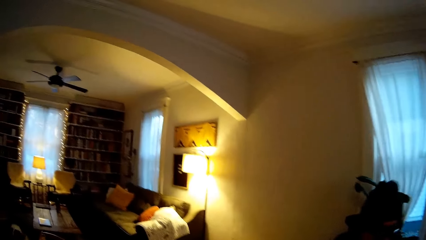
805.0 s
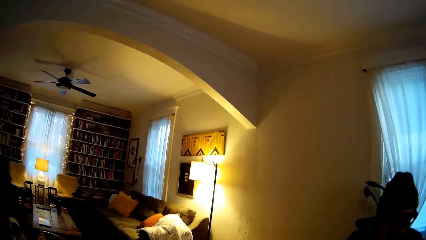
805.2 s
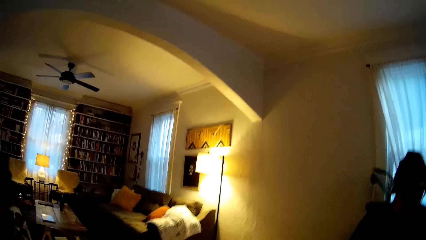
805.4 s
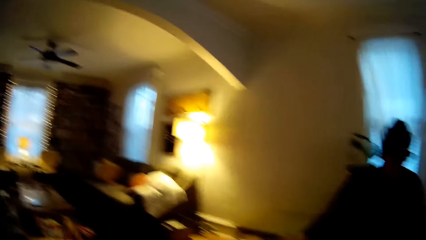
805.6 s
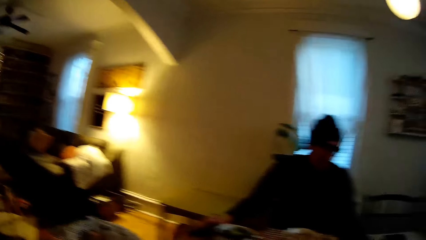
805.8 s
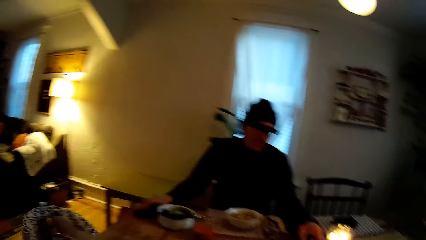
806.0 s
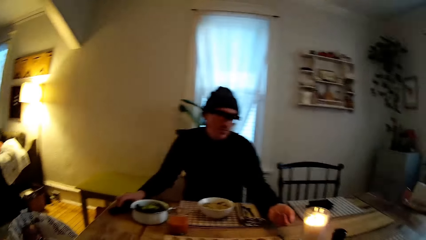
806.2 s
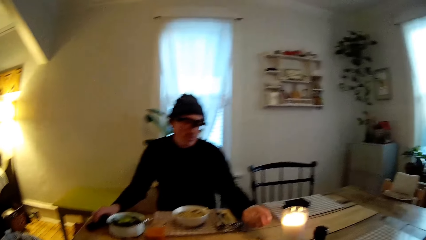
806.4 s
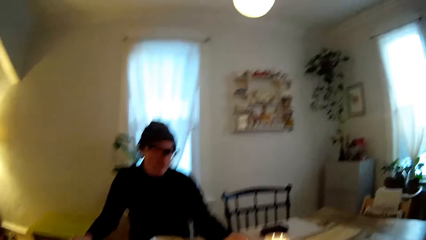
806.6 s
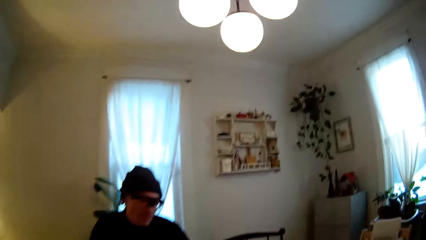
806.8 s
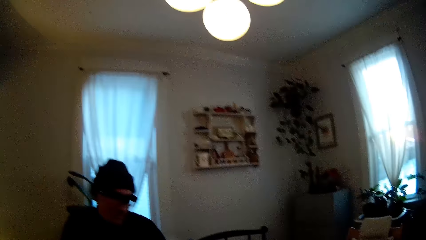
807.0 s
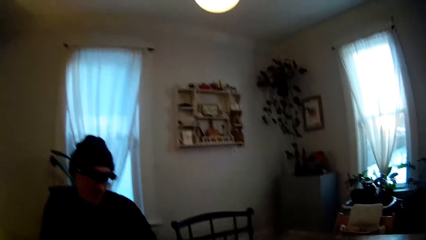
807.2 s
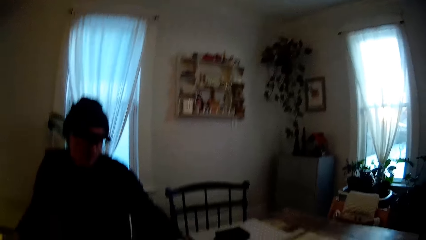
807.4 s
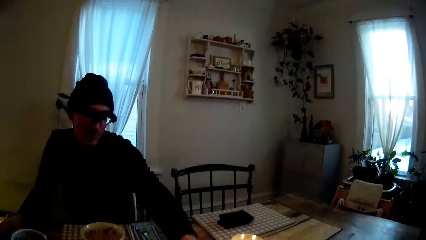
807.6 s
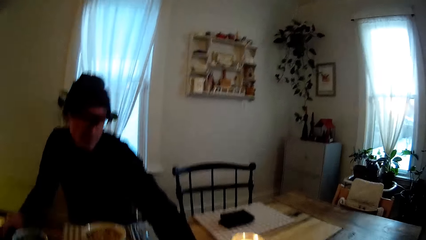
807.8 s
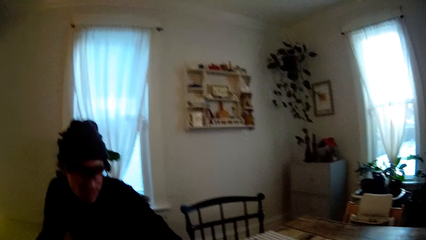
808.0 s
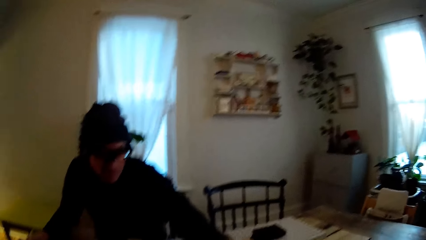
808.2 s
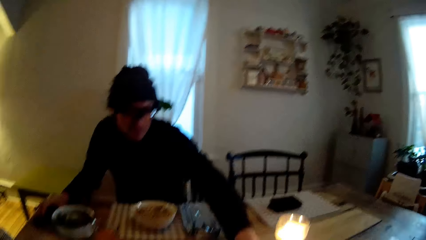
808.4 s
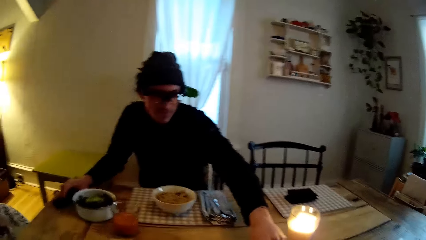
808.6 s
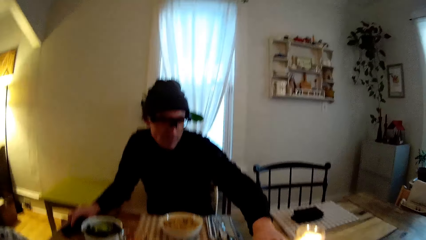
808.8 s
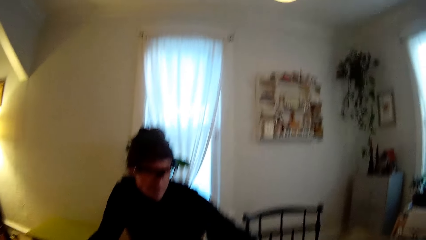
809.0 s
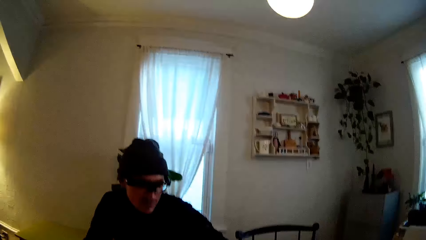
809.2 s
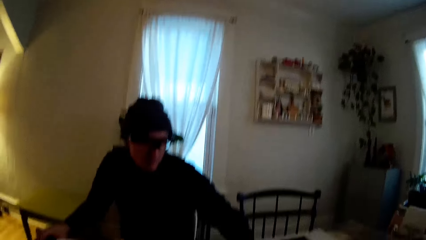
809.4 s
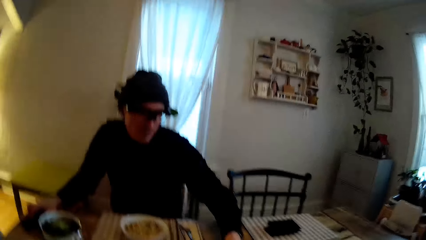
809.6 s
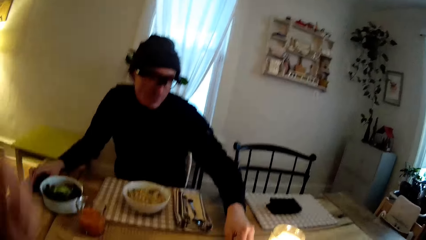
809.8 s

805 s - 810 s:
The camera wearer walks in the house.

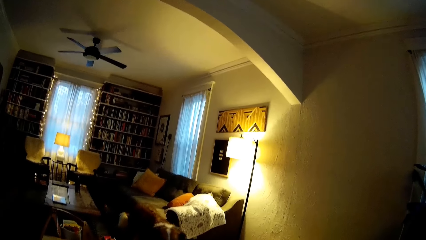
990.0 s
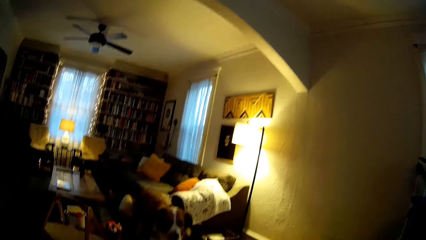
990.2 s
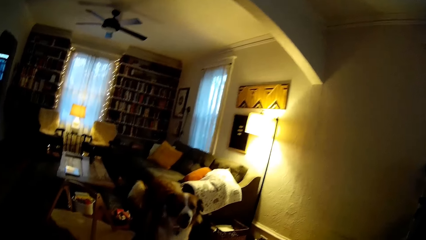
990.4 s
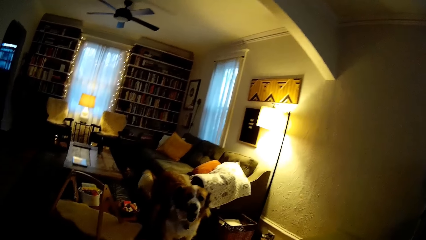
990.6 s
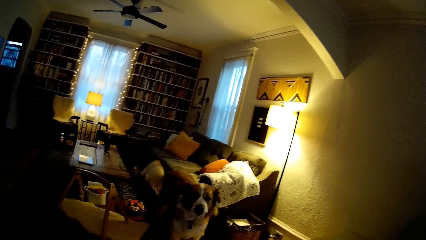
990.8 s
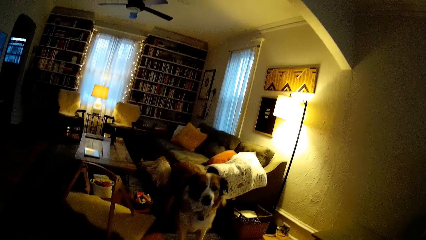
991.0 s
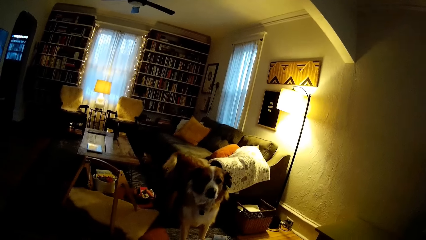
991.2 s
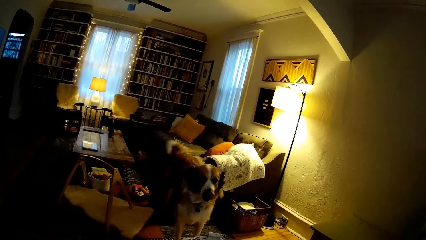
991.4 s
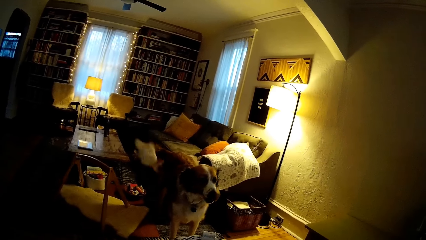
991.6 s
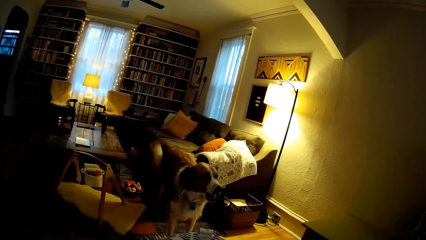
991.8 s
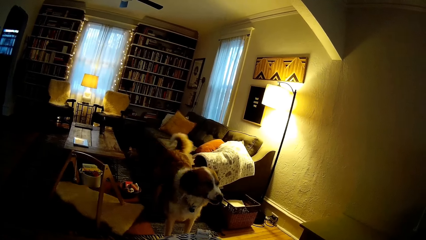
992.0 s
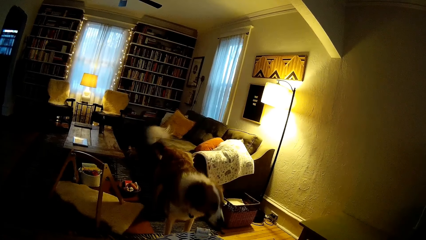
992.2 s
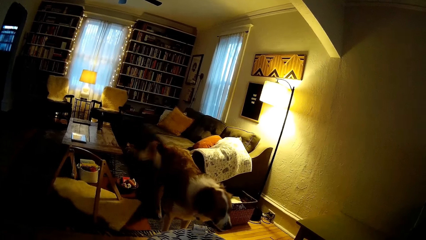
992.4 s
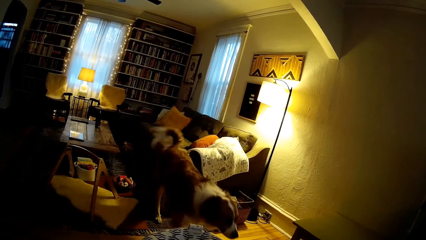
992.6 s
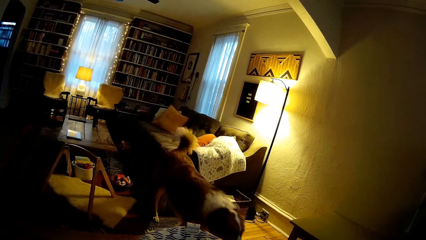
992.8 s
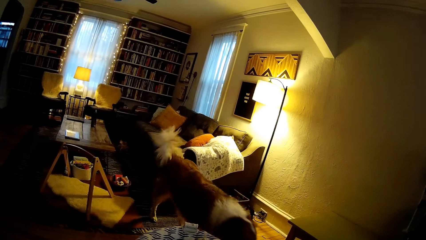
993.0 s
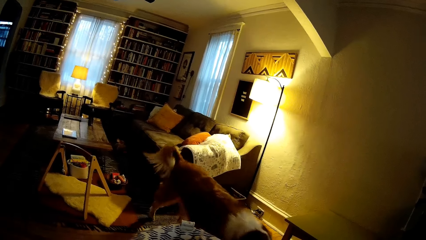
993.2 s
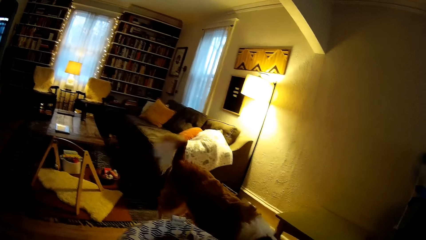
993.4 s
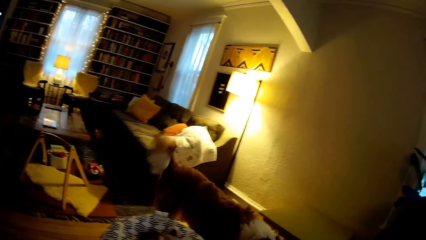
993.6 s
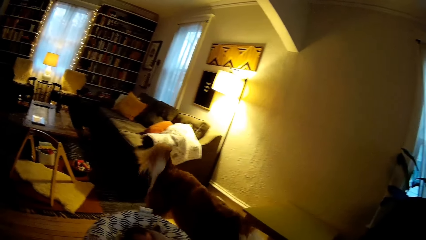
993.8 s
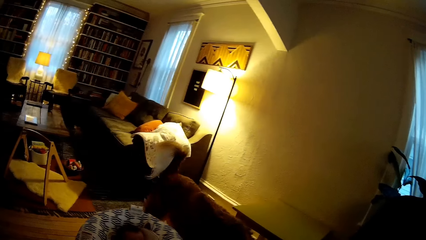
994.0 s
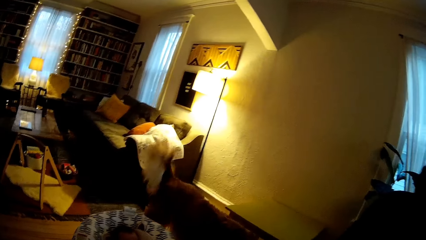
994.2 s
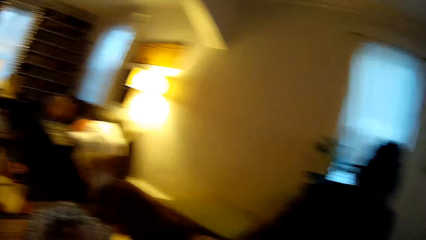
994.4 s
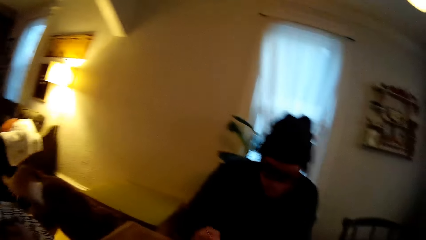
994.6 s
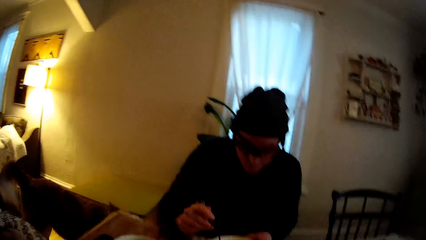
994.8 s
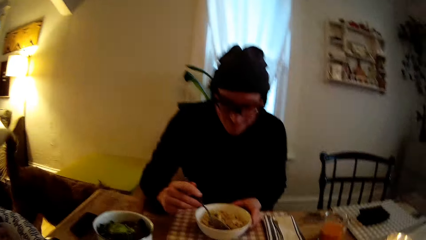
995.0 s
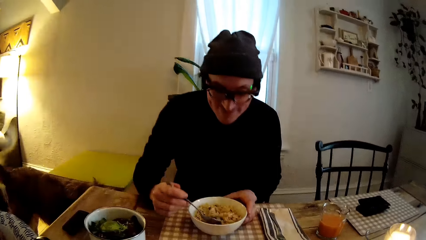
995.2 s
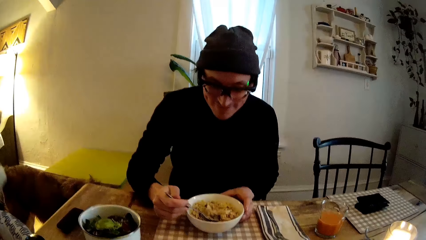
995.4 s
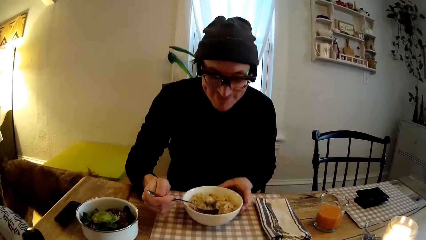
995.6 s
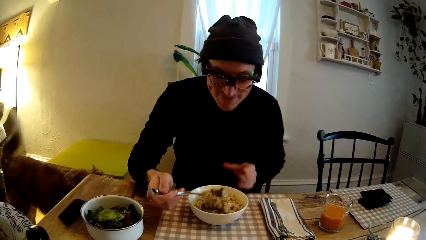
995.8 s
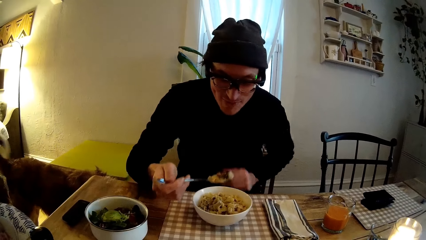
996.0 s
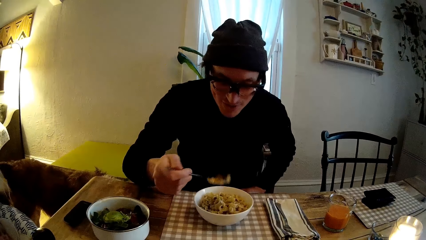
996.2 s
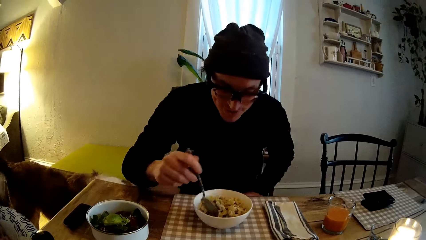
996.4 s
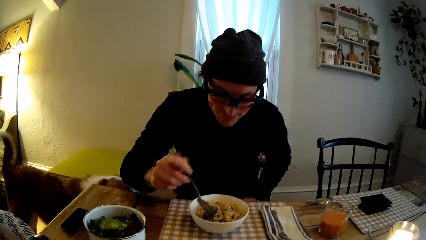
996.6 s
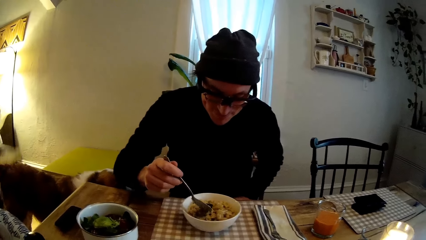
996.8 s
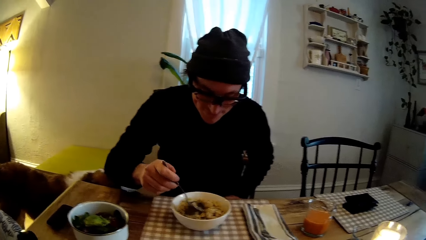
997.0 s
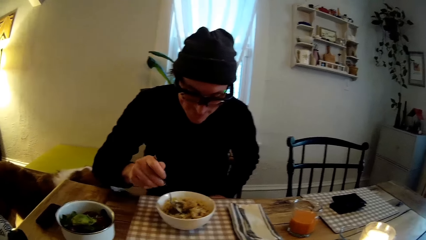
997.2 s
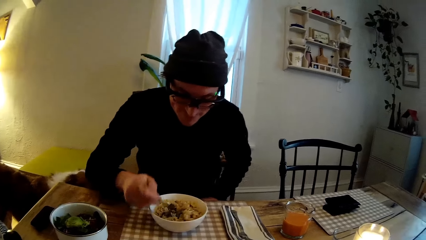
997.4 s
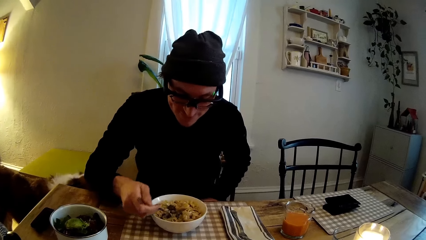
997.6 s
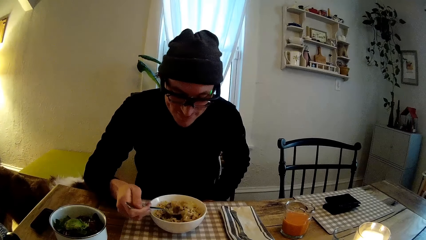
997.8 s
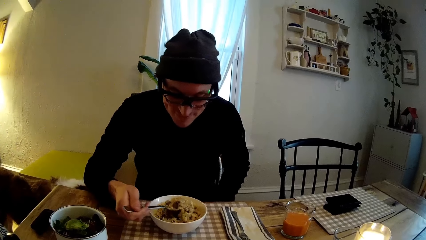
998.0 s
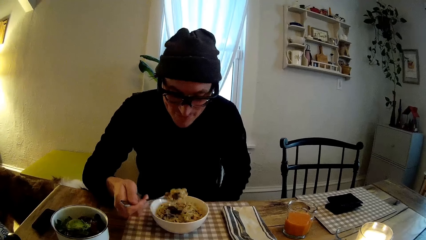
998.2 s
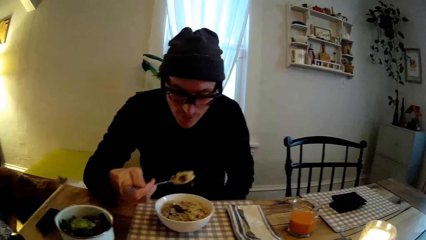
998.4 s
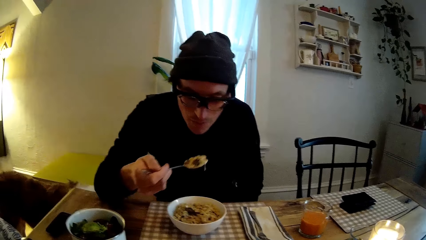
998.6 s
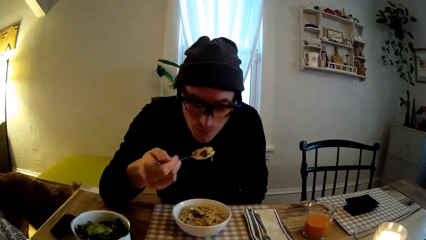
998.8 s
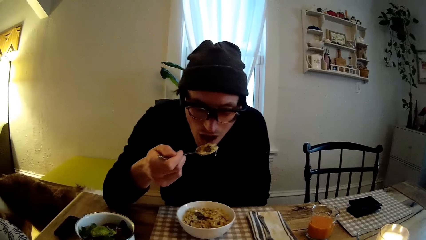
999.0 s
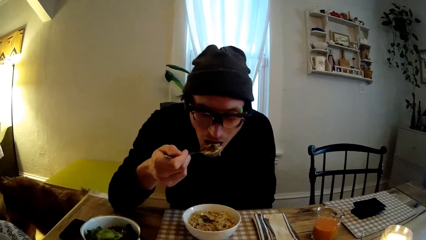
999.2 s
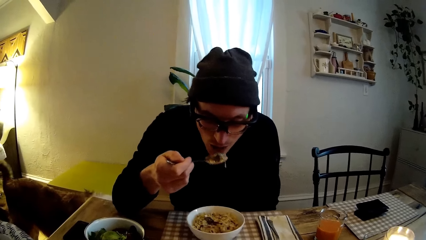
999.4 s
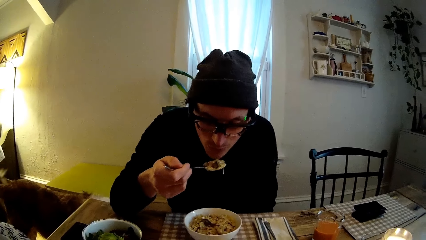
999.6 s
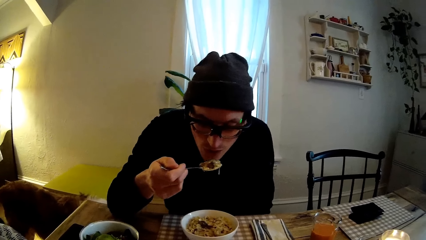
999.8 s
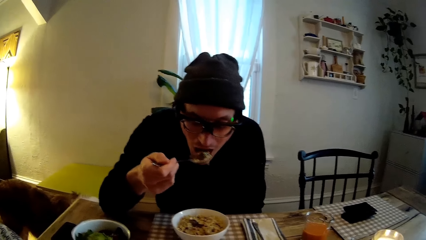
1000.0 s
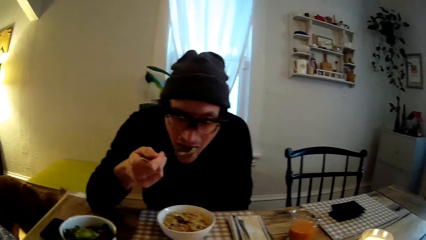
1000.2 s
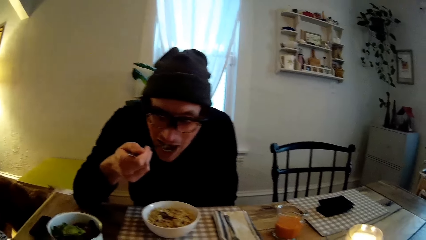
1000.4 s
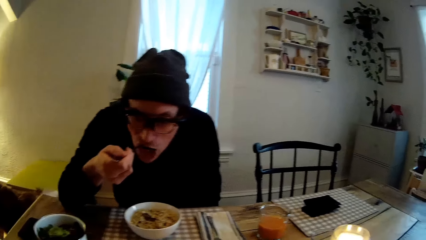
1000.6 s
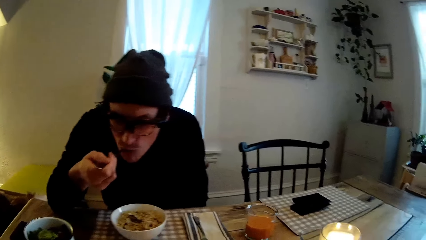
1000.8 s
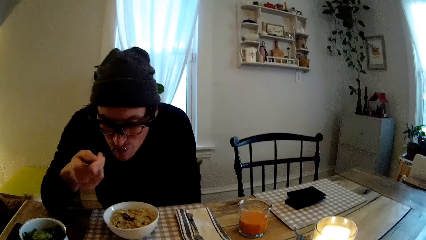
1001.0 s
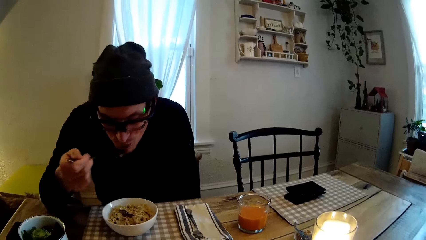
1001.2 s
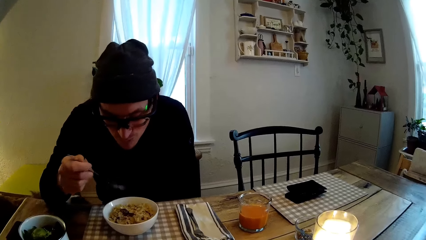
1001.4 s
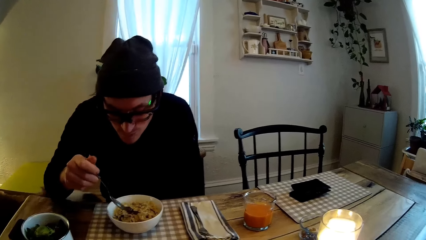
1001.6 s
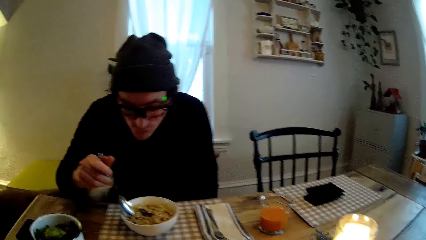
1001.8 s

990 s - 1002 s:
The camera wearer looks at the dog. A man scoops some noodles from the plate with the iron spoon in his right hand. The camera wearer looks at the man. The man puts the noodles in his mouth with the iron spoon in his right hand.
